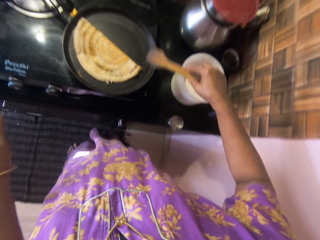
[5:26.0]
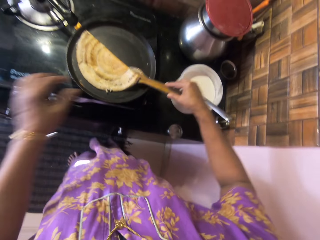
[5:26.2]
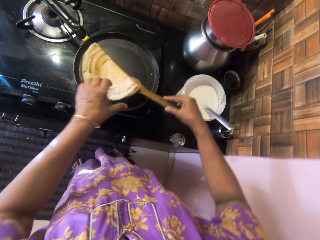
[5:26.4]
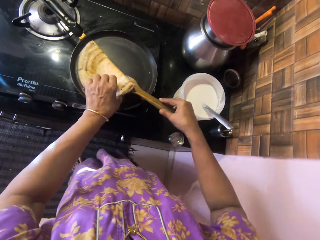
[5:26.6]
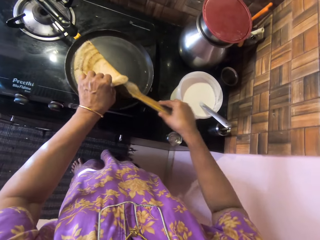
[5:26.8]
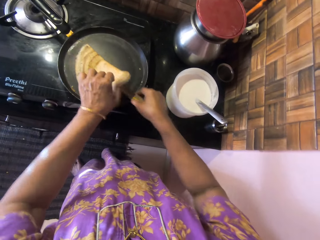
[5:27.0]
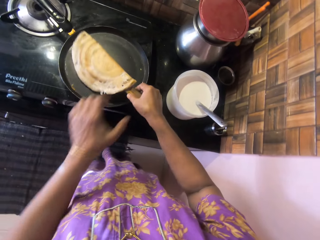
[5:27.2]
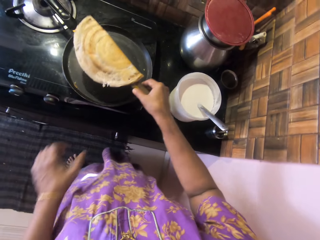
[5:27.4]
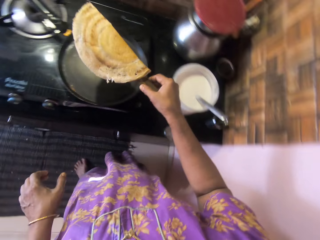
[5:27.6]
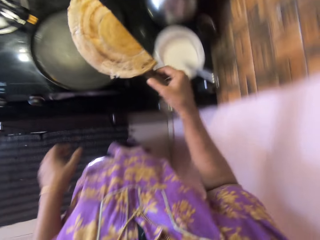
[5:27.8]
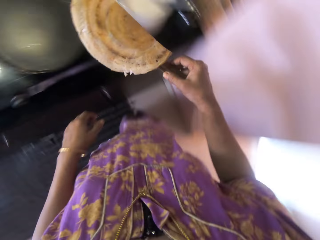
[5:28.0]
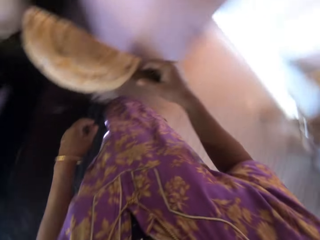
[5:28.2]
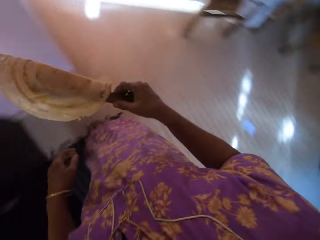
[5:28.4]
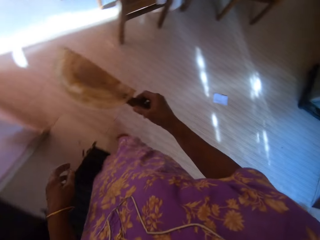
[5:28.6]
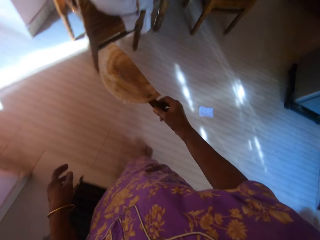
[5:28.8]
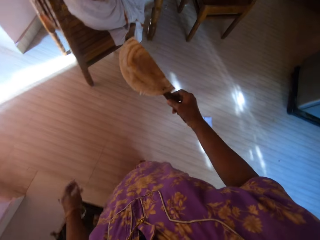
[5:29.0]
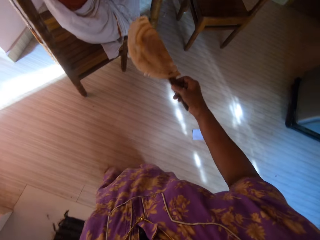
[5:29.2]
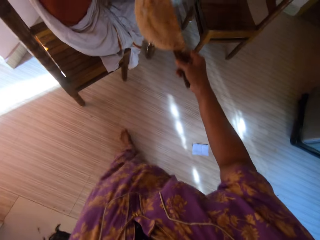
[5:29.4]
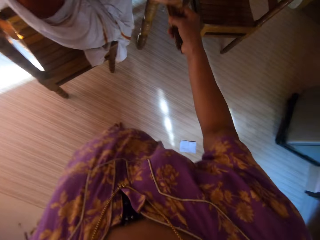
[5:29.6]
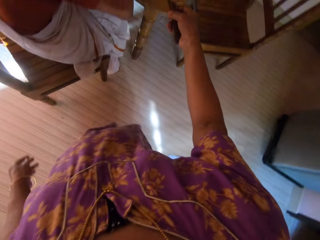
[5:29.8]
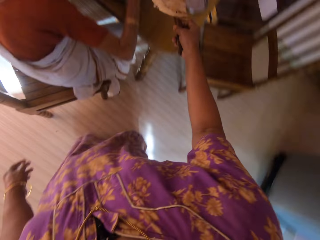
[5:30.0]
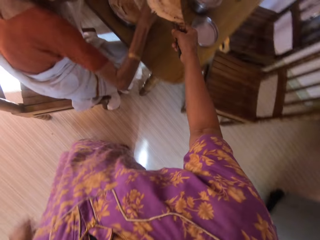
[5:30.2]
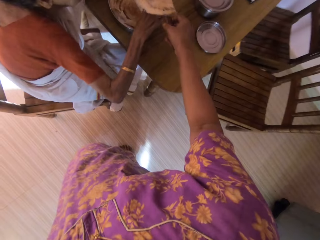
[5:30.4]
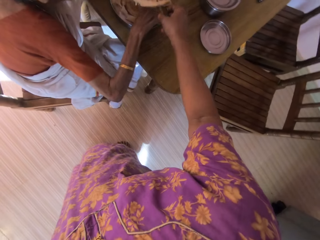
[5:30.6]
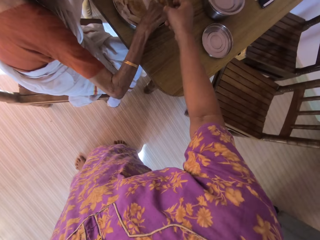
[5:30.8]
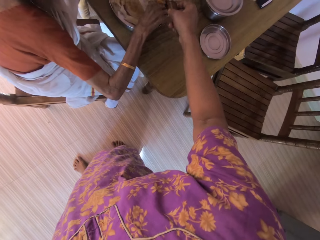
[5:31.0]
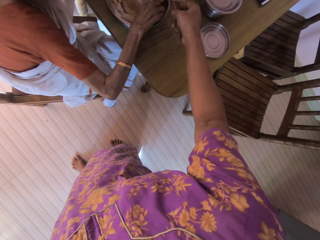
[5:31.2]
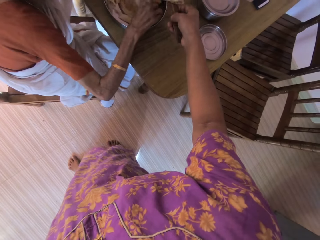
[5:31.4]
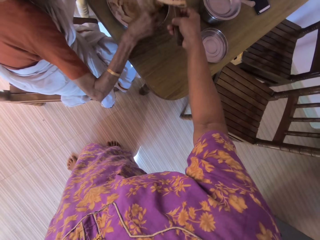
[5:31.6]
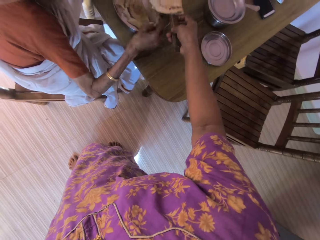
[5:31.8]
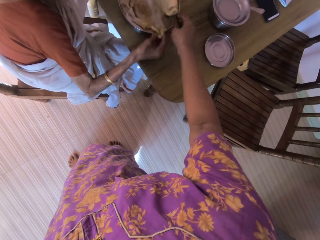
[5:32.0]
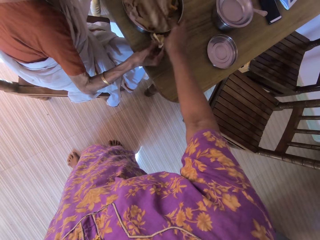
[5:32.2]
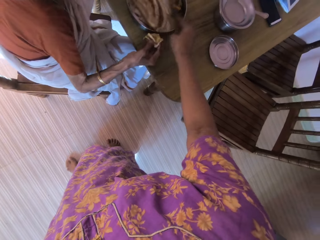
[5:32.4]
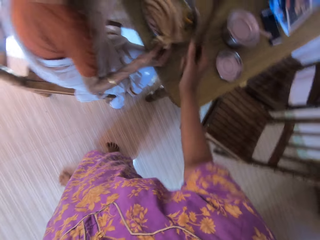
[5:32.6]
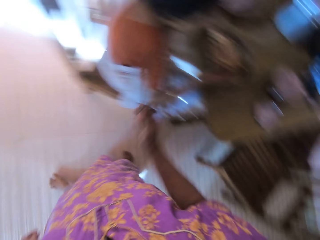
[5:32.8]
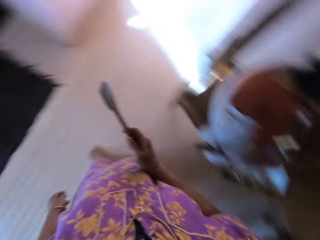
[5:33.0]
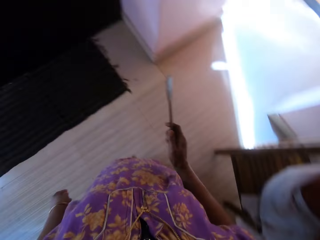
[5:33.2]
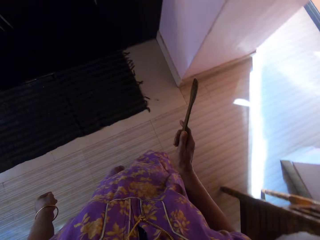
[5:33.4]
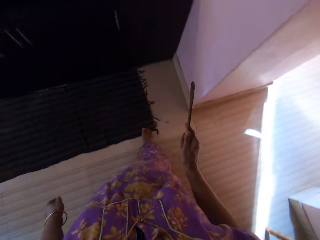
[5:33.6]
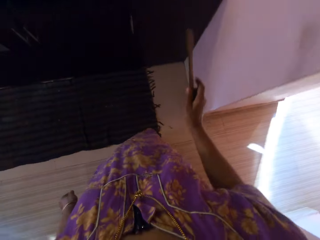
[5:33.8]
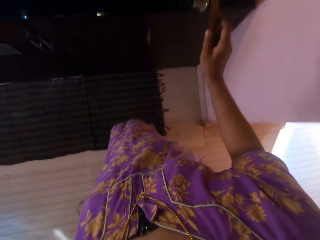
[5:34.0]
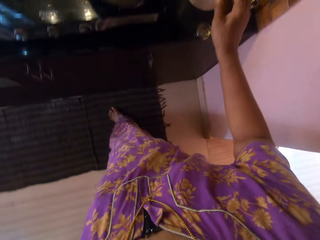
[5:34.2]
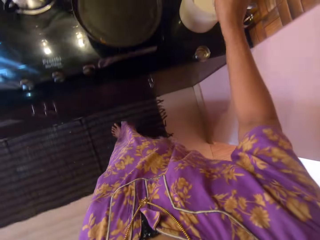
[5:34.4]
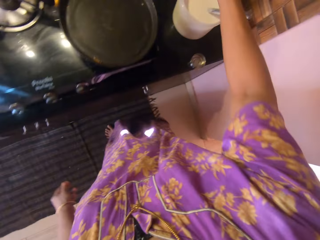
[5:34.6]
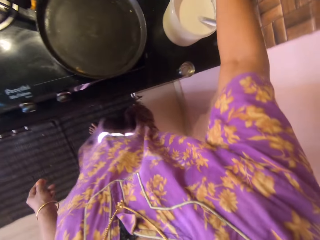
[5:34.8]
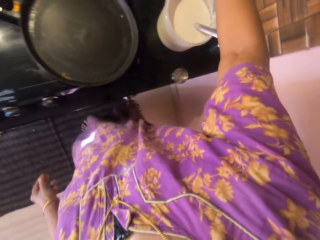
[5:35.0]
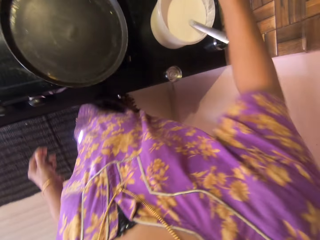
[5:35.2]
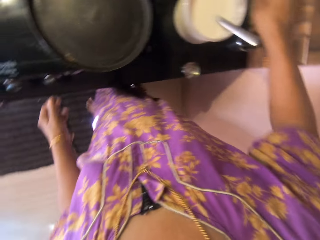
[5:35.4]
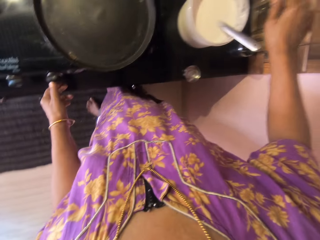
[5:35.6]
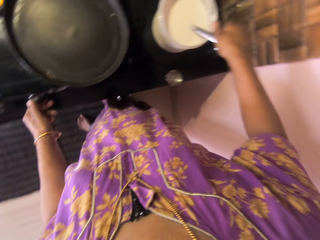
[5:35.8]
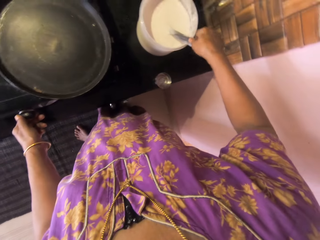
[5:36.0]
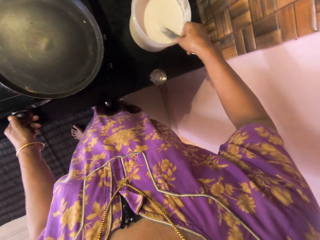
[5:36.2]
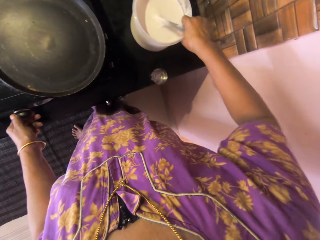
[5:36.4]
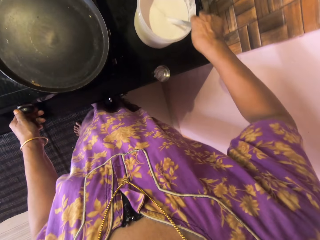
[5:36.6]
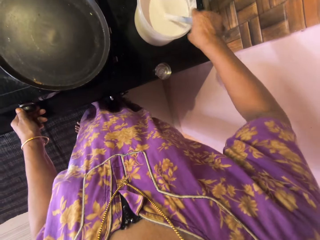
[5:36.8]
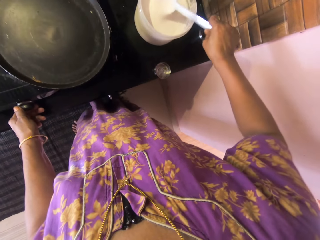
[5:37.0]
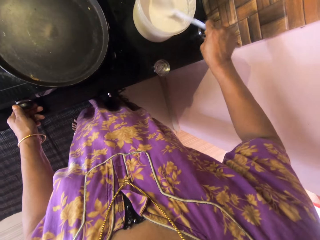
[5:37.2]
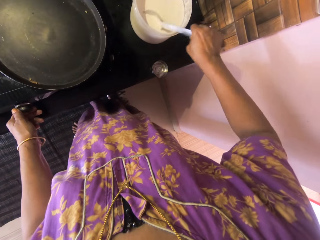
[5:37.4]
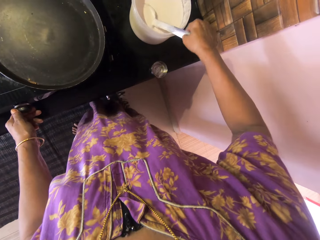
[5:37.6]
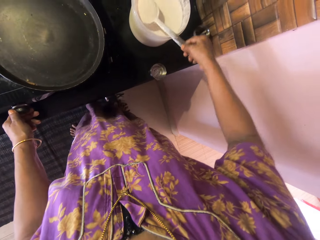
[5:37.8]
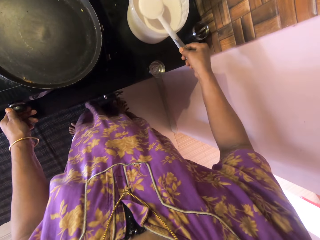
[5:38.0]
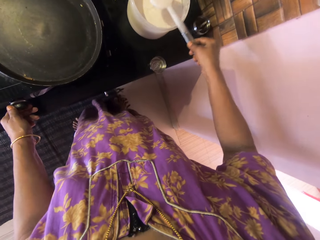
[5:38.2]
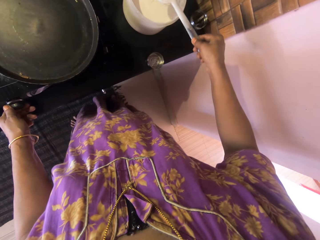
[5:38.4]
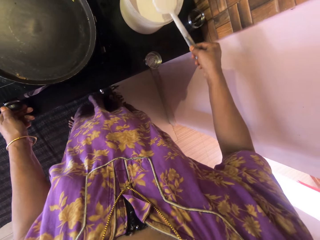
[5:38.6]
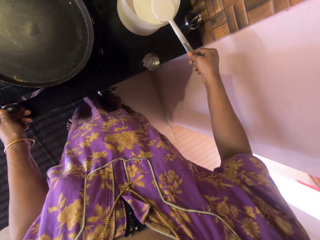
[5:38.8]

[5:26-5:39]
The camera wearer folds the pancake in the pan with the wooden spatula. She takes out the pancake from the pan with her left hand and the wooden spatula. She puts the flat bread on the wooden spoon and lifts the flat bread. She walks to a dining table. She serves the pancake on a woman's plate at the dining table. She converses with the woman. She walks back to the kitchen. She lifts the wooden spoon. She drops the wooden spatula on the top of a pot. She turns on the switch on the cooker with her left hand. She pulls back the right hand. She picks up the spoon. She scoops the pancake mix or dough from the bowl with a frying spoon in her right hand.

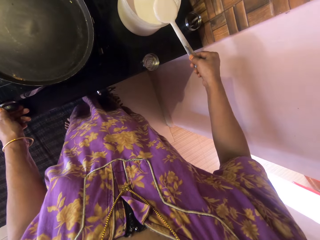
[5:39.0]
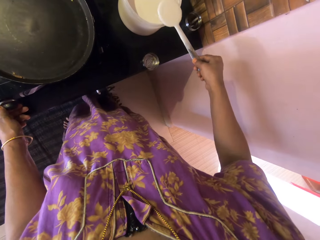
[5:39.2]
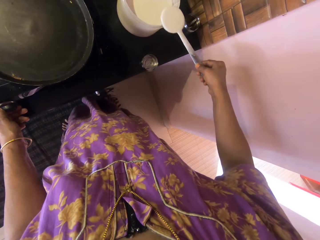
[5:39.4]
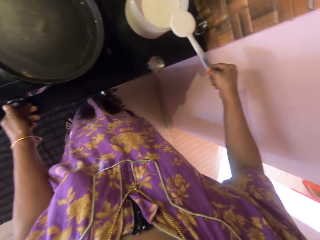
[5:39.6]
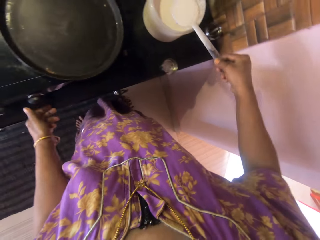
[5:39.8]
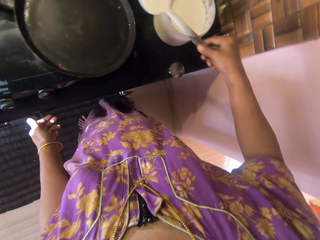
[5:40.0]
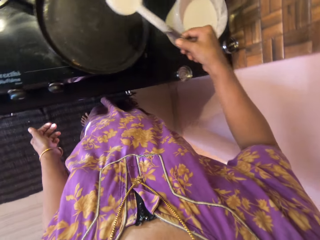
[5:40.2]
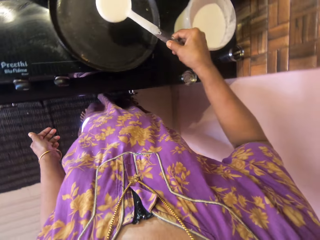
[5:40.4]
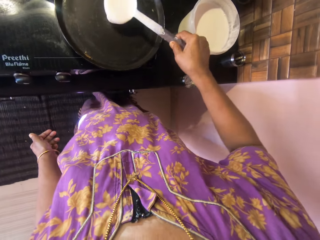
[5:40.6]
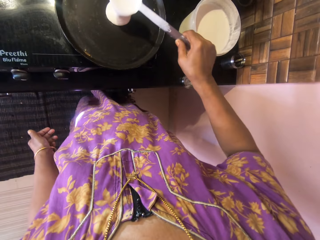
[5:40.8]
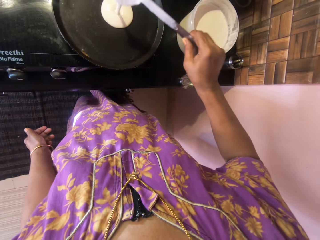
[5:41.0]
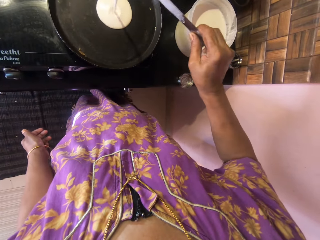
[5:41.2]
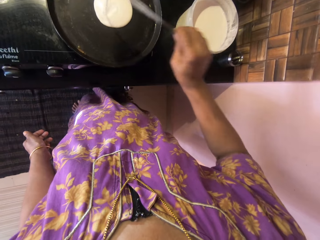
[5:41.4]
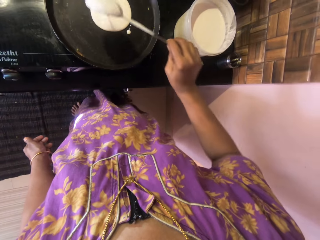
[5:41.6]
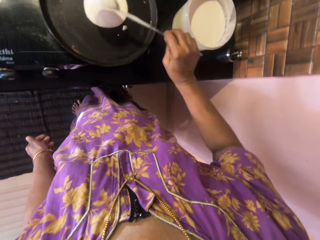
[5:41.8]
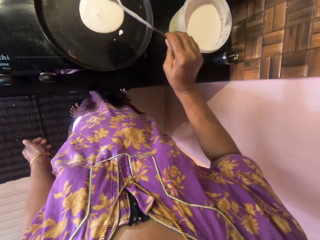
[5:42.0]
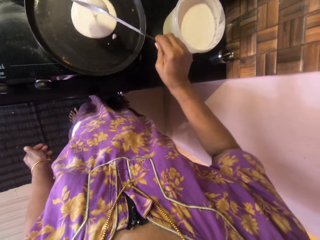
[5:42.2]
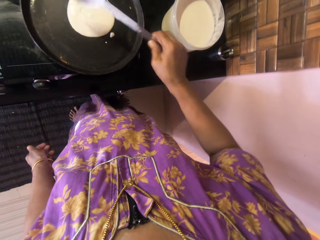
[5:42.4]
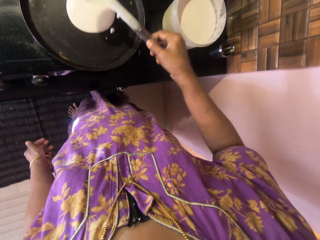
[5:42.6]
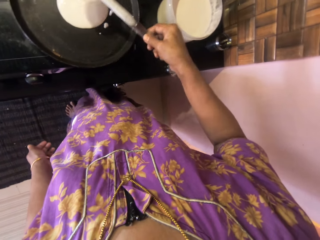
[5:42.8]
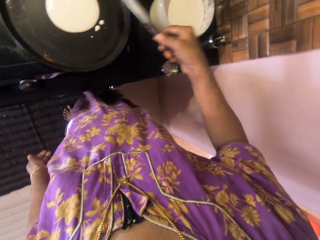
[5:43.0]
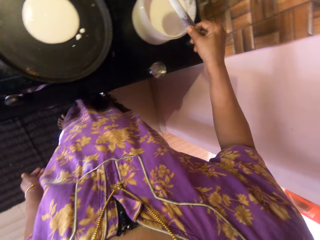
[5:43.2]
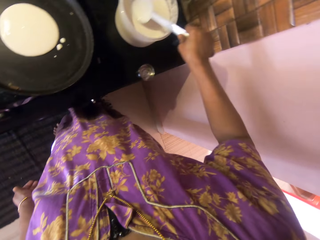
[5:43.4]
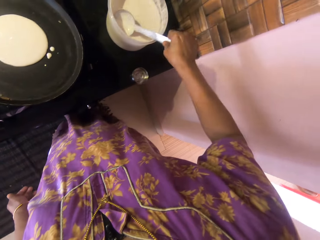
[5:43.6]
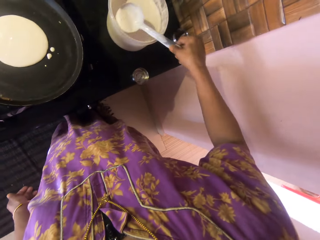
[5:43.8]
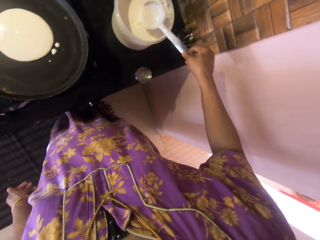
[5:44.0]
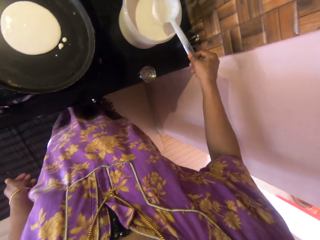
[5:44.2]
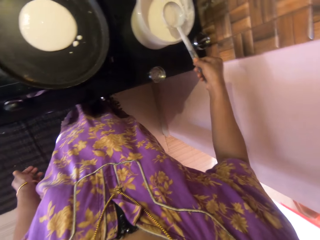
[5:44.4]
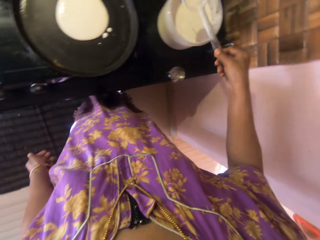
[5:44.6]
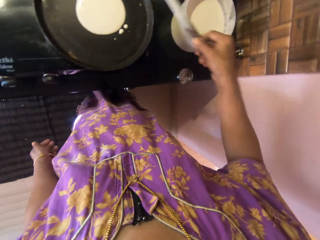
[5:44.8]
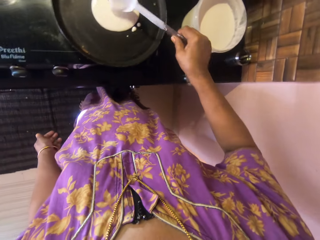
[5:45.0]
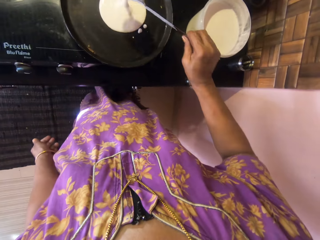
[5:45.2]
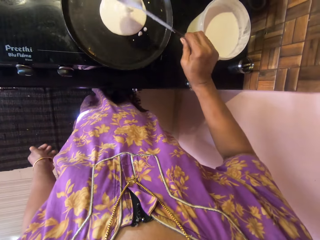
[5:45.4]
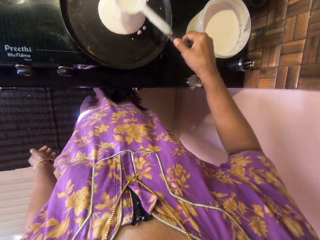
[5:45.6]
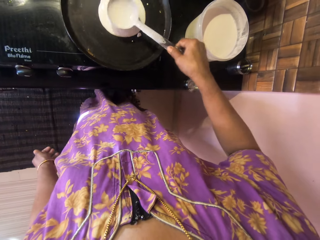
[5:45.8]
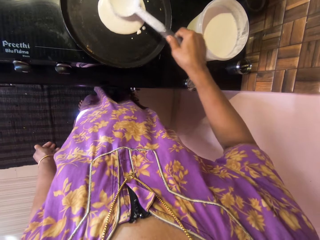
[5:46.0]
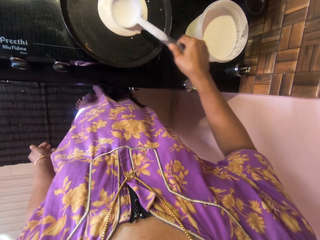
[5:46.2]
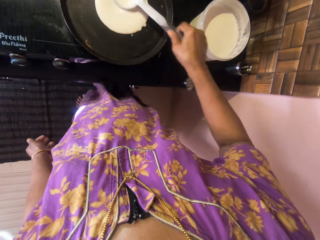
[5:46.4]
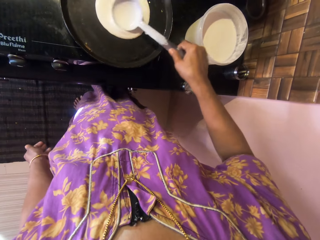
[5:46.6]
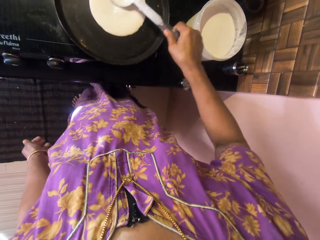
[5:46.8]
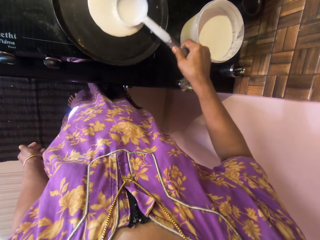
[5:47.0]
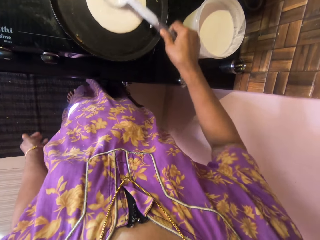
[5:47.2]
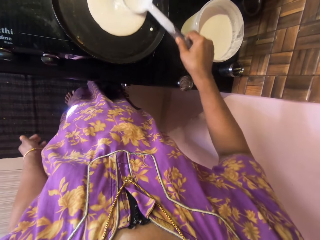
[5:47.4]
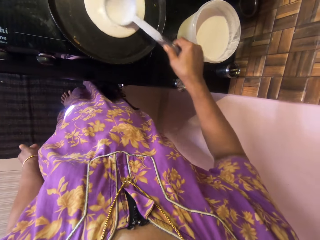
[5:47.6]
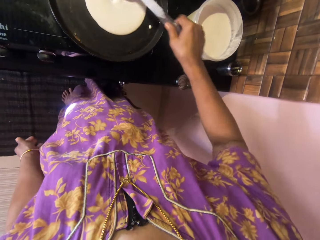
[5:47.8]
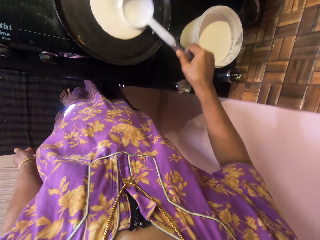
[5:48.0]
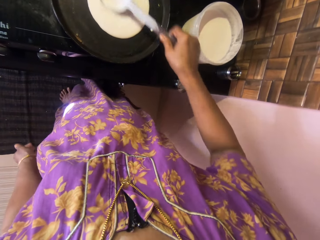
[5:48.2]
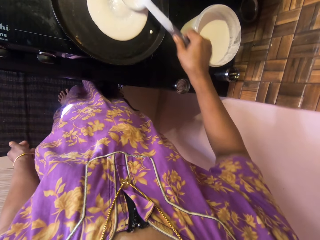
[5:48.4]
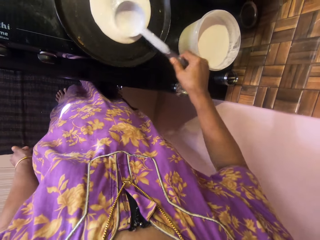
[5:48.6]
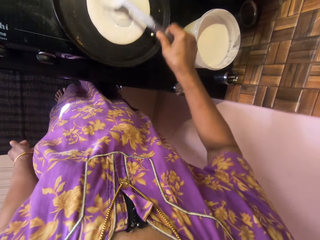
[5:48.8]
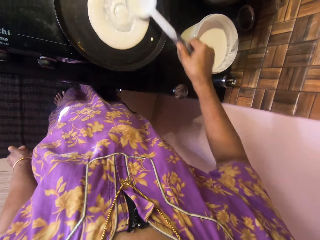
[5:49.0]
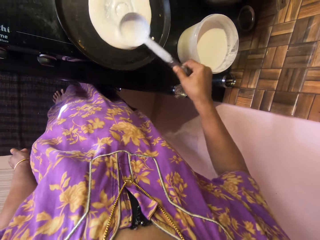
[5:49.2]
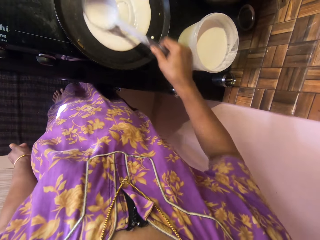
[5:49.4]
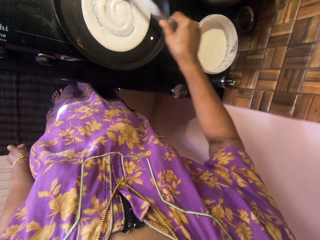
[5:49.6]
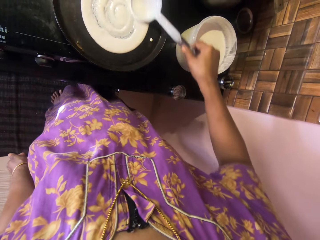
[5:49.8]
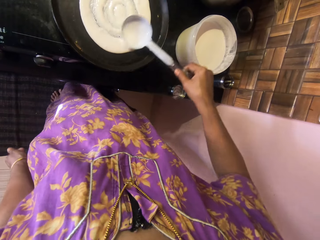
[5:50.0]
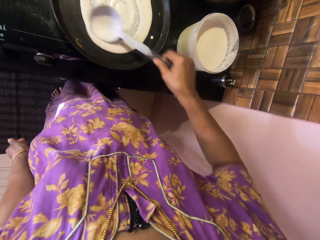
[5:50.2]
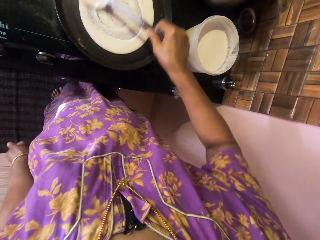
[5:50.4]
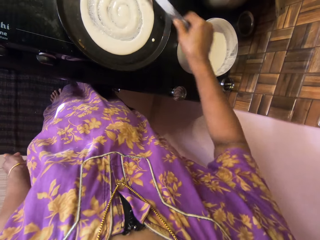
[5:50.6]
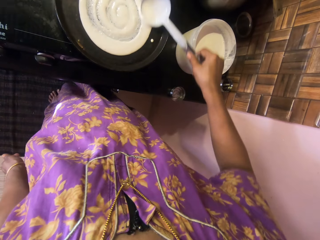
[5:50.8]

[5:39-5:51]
The camera wearer moves the right hand. They pour the pancake or dough on the pan with the frying spoon. They move the spoon, scoop the dough with the spoon and pour the dough on the frying pan. They spread the pancake in the pan with the frying spoon.
